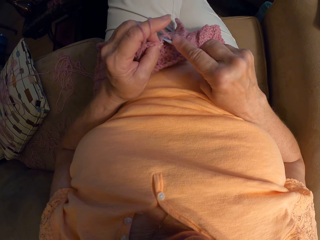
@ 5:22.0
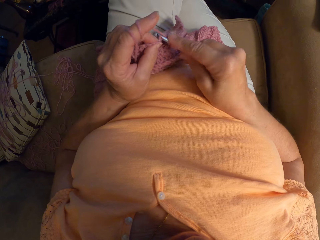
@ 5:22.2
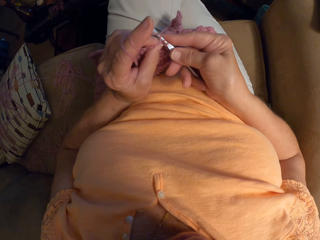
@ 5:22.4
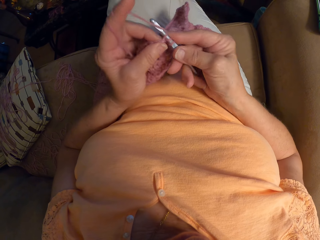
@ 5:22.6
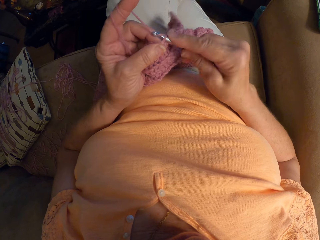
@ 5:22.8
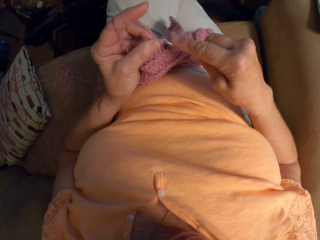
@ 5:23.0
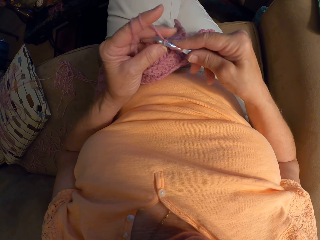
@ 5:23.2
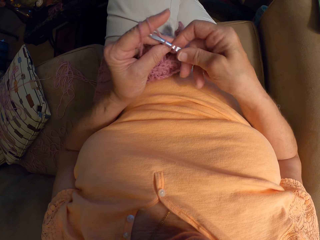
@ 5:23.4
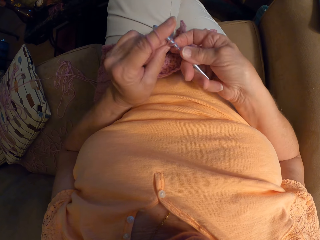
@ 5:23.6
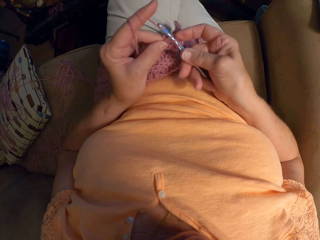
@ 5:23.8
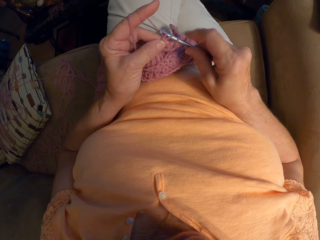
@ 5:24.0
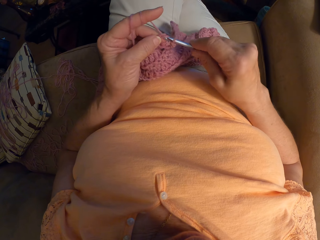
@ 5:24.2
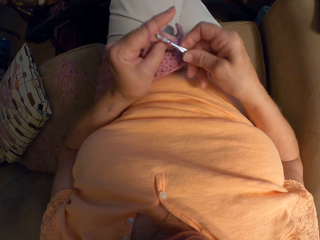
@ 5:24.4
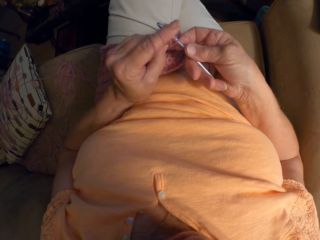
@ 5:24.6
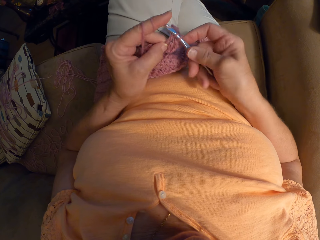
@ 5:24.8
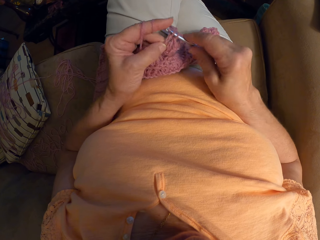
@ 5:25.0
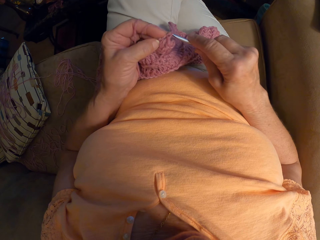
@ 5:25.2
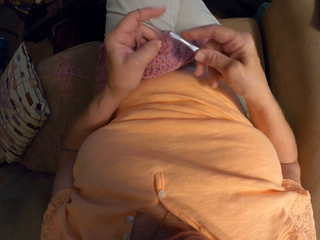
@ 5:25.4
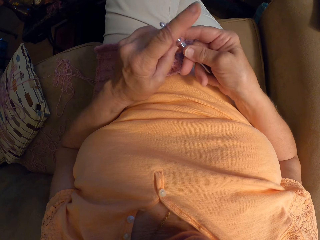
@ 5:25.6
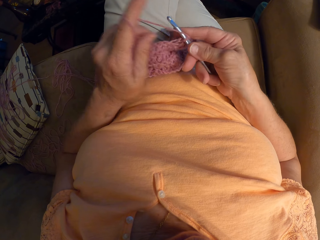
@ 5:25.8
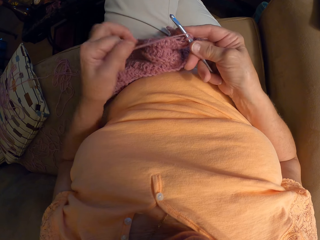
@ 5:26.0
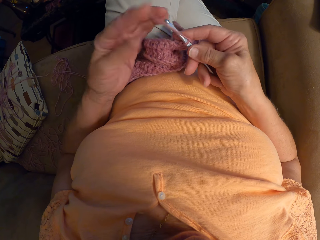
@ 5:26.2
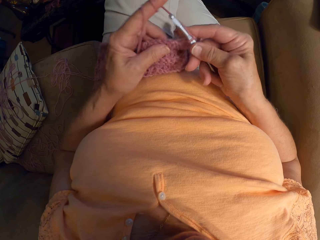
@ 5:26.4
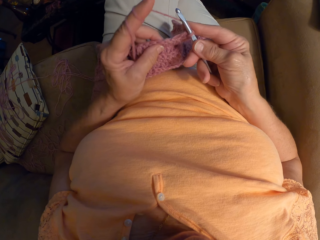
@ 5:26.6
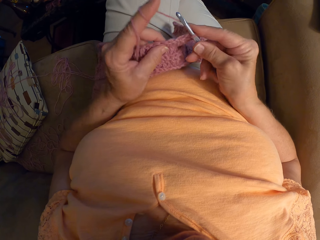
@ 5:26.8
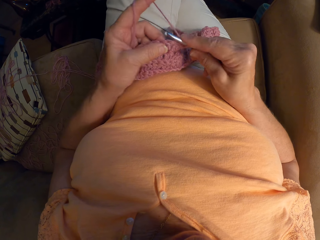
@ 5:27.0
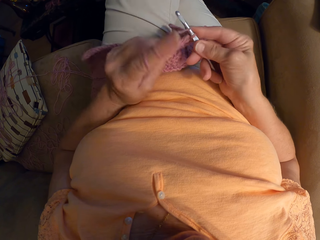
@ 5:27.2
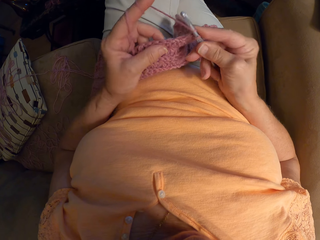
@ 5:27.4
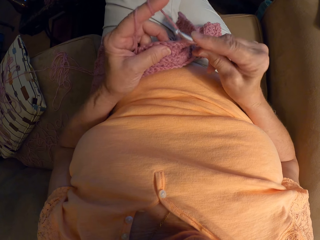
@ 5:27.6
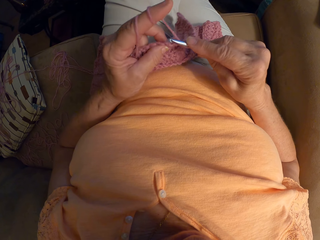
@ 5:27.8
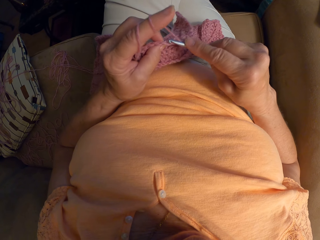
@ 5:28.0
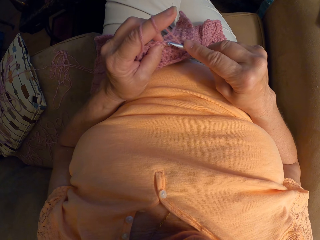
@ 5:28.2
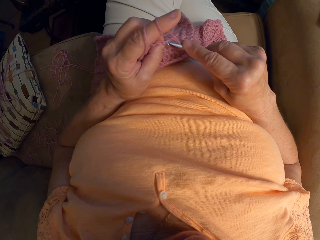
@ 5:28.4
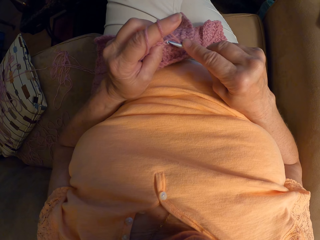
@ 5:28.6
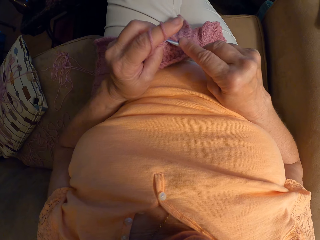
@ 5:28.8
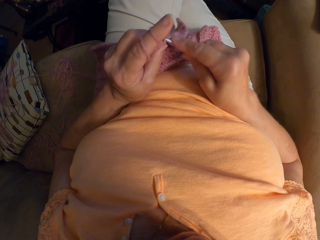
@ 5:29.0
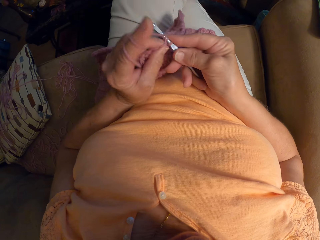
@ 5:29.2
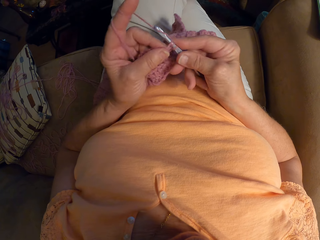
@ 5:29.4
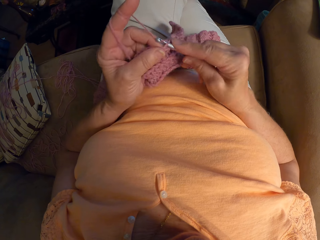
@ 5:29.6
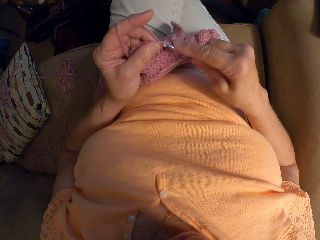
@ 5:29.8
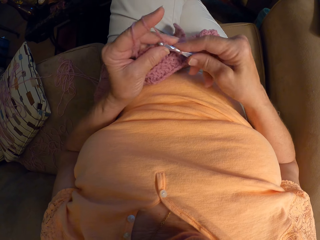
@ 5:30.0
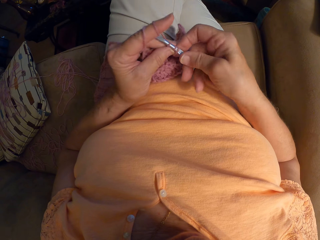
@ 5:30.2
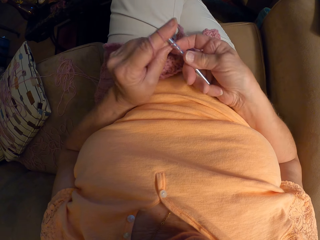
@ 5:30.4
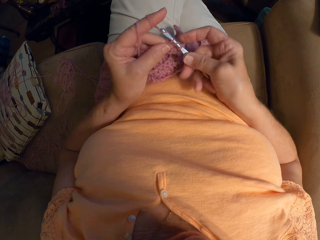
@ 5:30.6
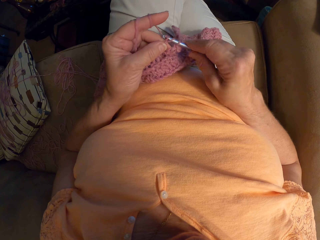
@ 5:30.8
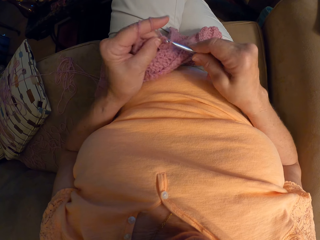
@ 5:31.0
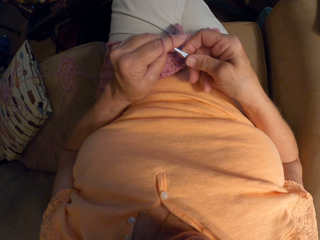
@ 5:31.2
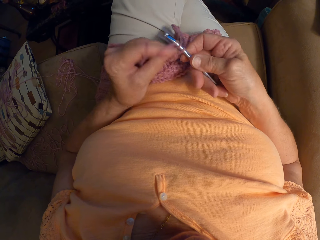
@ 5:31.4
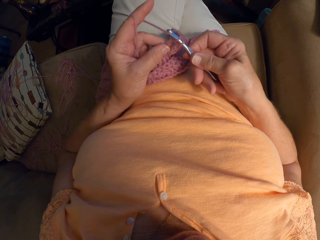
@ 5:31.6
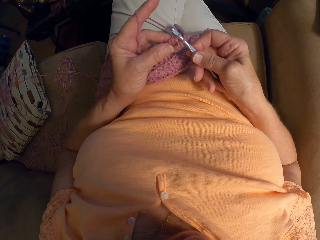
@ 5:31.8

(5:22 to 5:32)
The camera wearer knits the sweater fabric. They adjust the yarn with their left index finger. They wind the thread on their finger. They knit the sweater fabric.

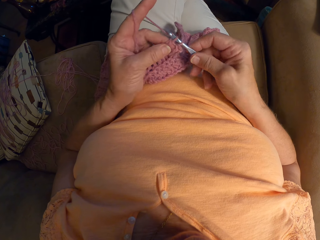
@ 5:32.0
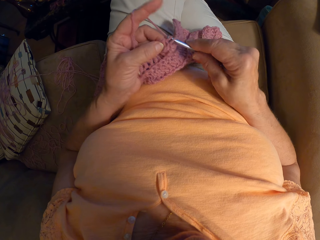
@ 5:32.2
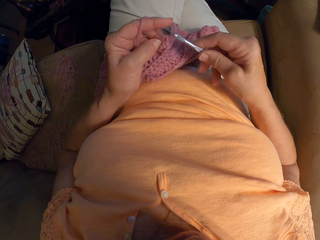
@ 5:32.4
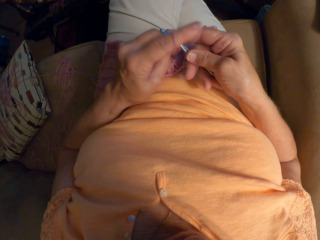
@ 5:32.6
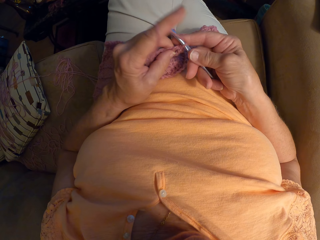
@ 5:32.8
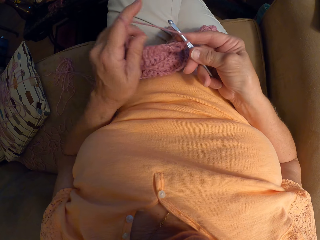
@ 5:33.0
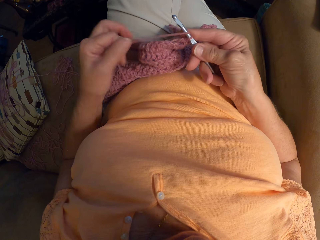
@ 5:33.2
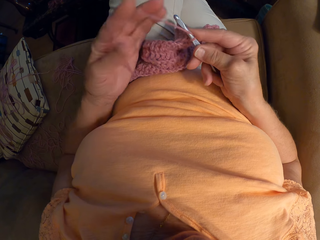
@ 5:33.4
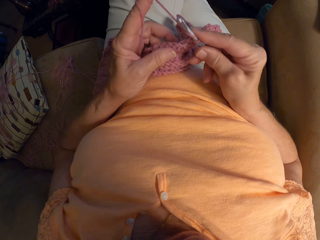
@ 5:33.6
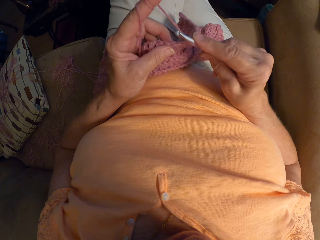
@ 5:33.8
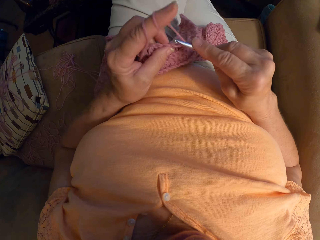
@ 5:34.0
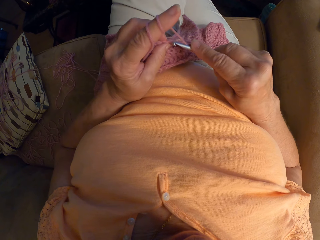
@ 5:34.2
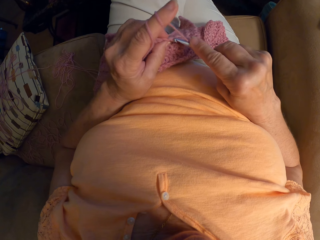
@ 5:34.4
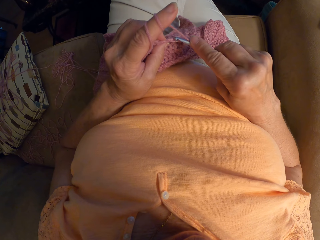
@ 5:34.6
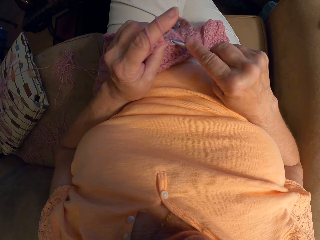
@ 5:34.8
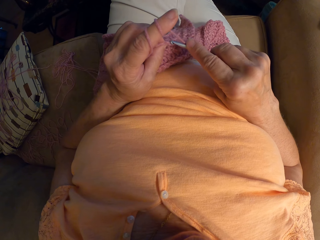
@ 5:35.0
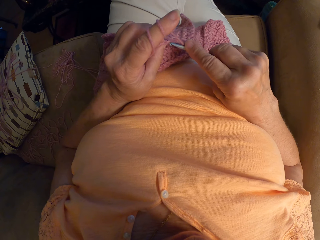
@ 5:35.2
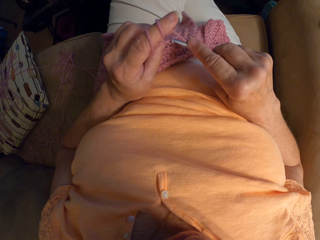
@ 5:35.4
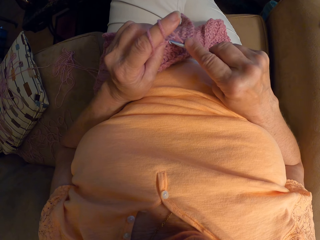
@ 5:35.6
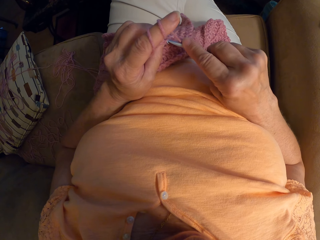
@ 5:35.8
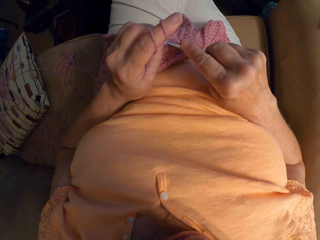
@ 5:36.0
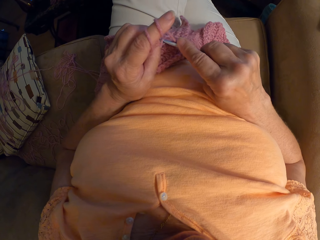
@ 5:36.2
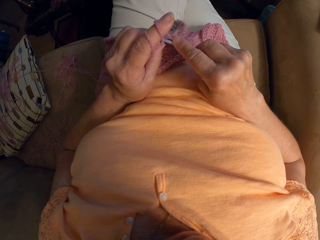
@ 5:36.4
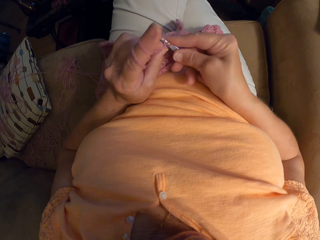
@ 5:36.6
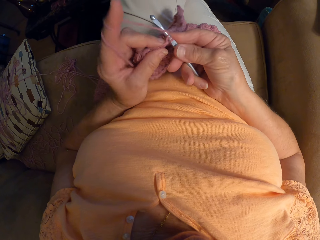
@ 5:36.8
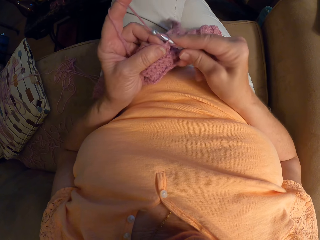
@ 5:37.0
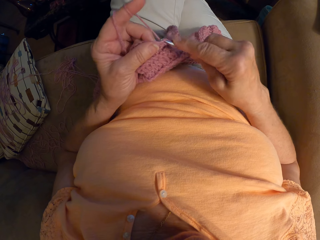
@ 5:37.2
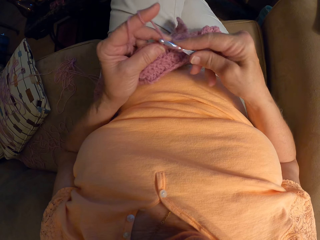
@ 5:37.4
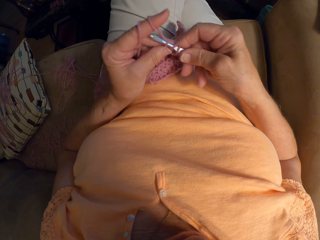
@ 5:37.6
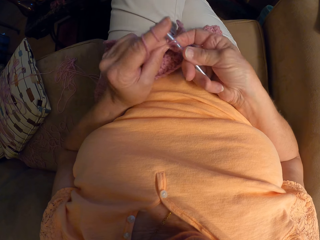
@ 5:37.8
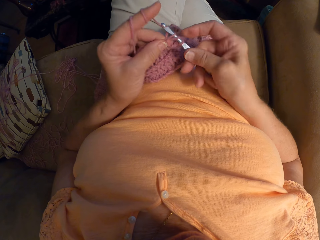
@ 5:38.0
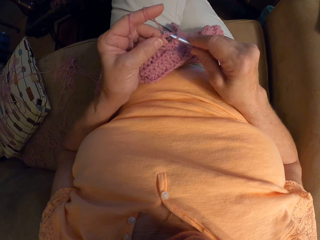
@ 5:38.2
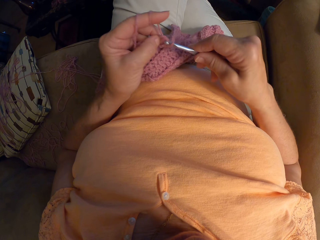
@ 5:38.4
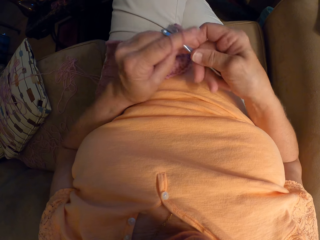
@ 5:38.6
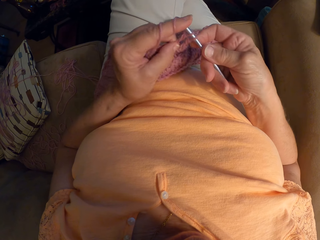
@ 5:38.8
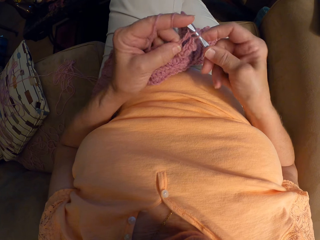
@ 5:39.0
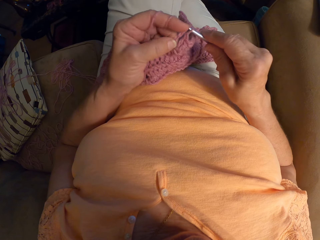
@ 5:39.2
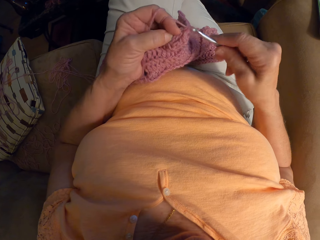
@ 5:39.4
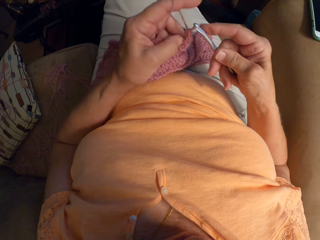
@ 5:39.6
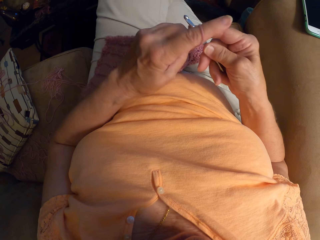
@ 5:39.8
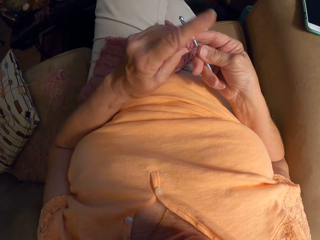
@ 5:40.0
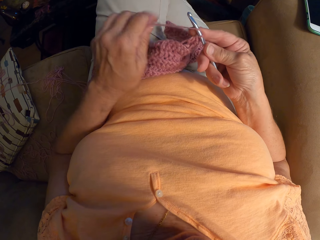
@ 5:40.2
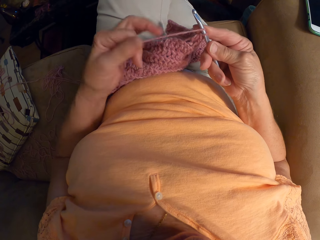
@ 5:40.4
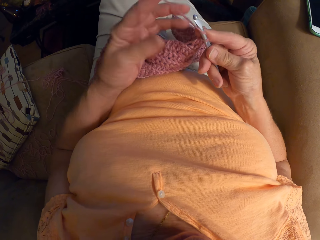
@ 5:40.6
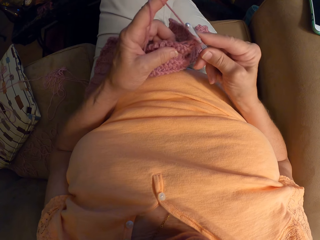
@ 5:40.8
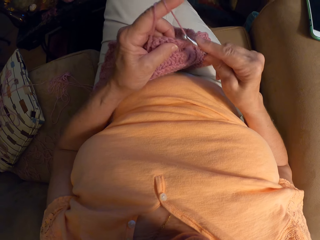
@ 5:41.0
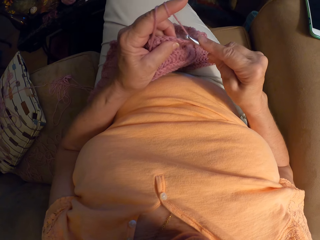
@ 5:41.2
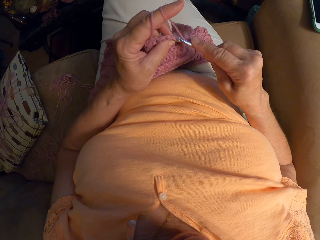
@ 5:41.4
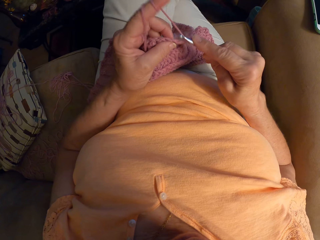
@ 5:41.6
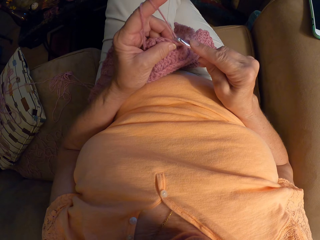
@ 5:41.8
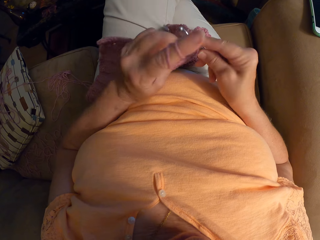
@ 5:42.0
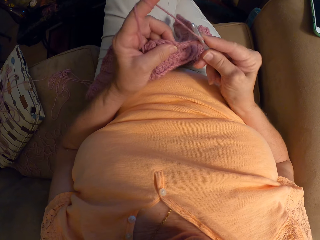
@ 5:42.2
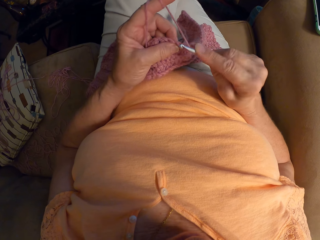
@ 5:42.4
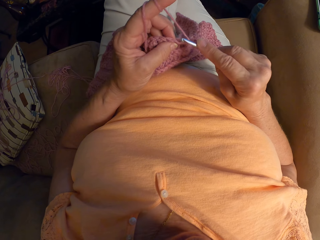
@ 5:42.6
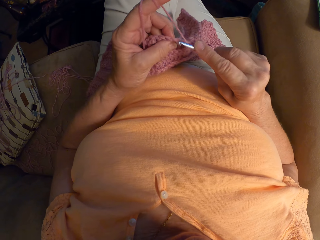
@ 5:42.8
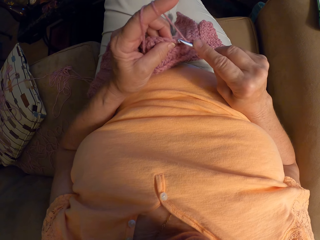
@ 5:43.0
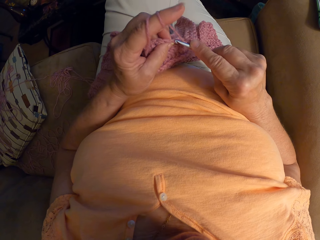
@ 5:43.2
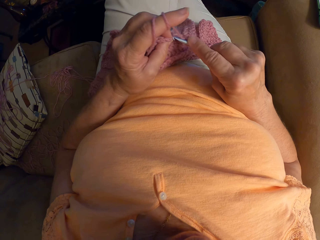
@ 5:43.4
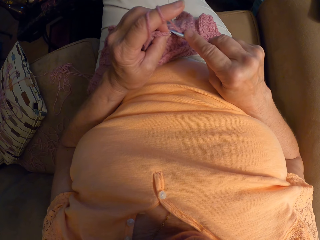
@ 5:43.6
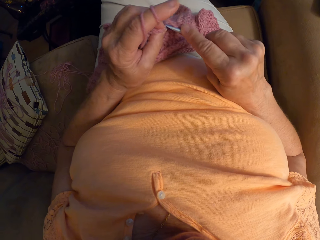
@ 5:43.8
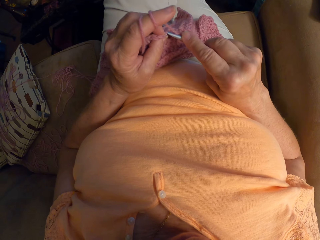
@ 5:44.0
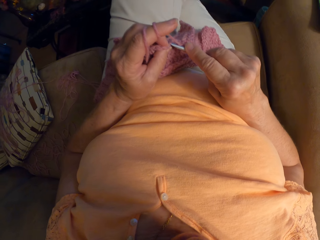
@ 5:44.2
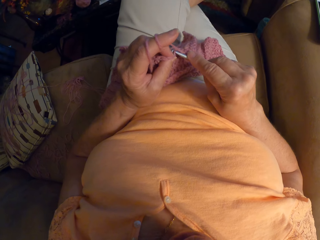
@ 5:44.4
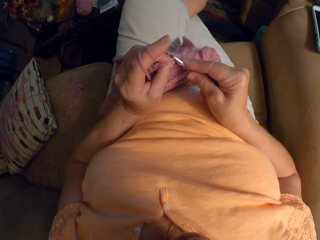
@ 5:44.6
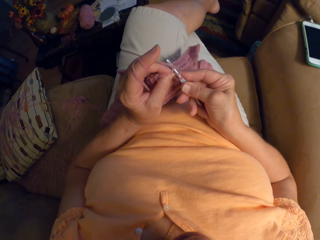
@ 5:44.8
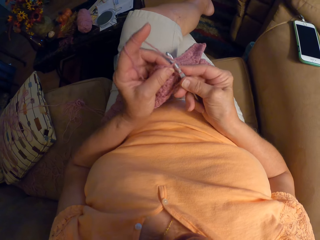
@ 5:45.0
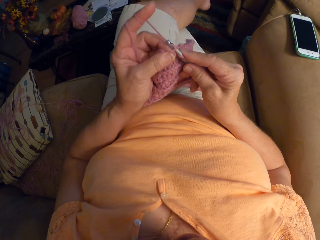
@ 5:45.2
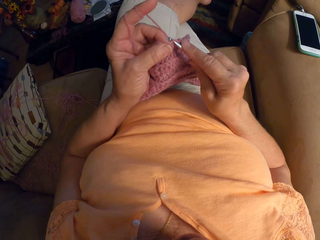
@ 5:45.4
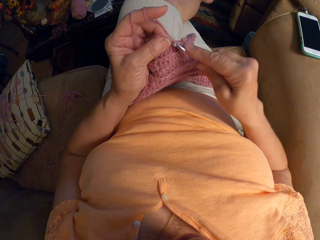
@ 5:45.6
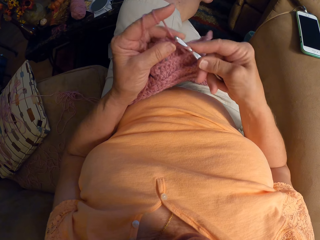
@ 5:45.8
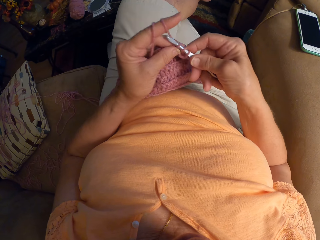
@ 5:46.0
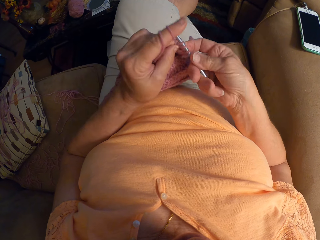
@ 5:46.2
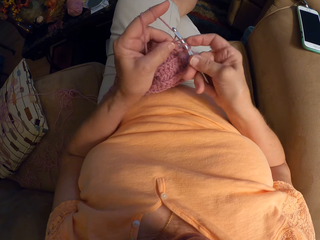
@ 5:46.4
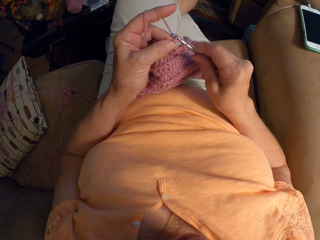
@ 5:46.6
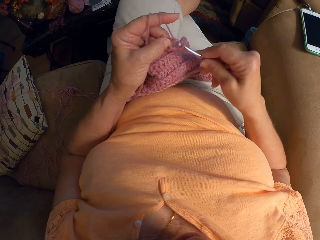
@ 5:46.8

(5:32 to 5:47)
The camera wearer adjusts the yarn with their left index finger. They wind the thread on their finger. They knit the sweater fabric. They adjust the yarn with their left index finger. They wind the thread on their finger. They knit the sweater fabric.
